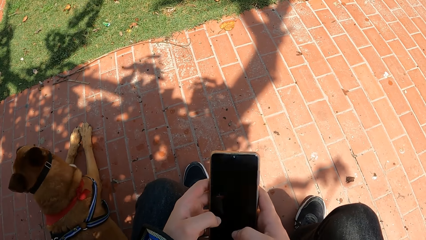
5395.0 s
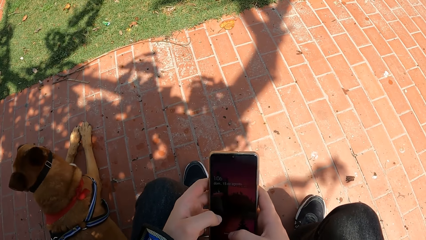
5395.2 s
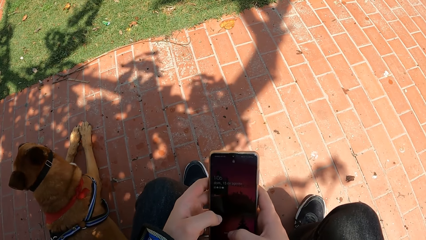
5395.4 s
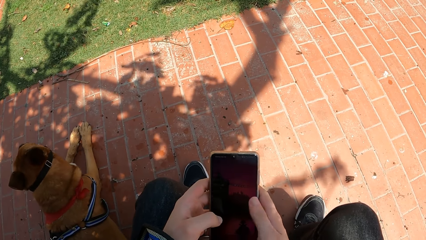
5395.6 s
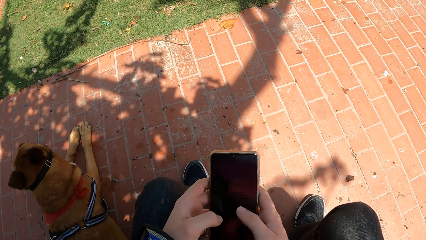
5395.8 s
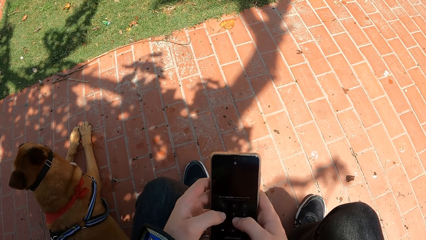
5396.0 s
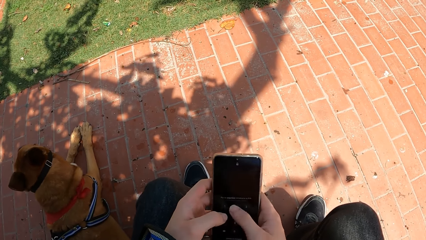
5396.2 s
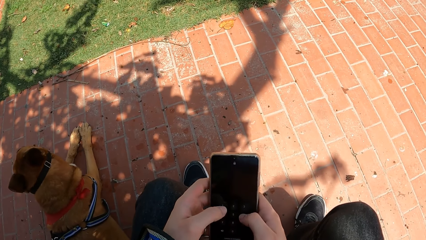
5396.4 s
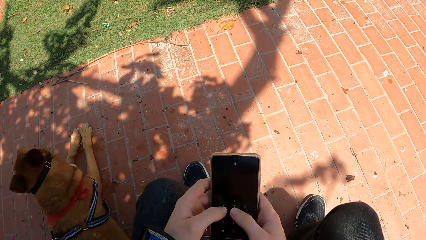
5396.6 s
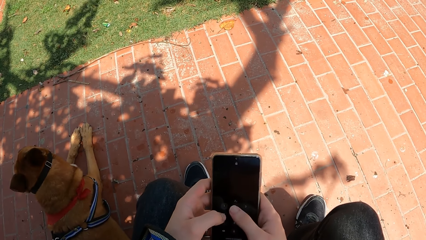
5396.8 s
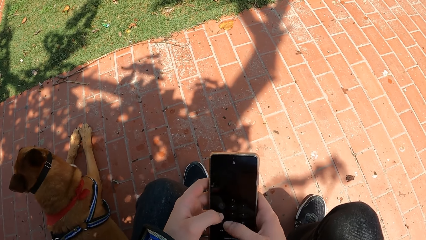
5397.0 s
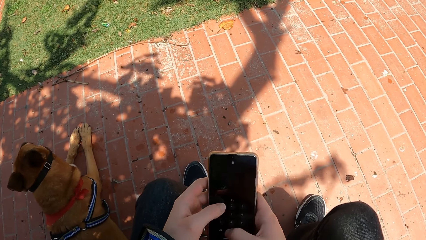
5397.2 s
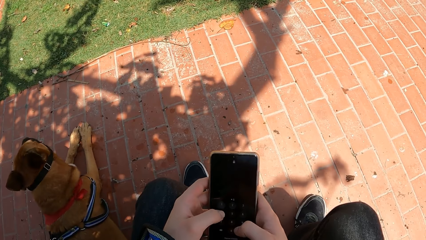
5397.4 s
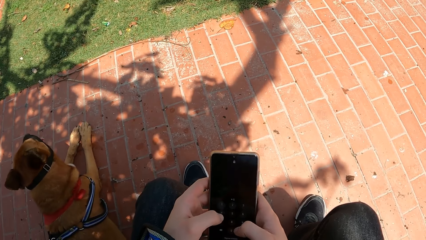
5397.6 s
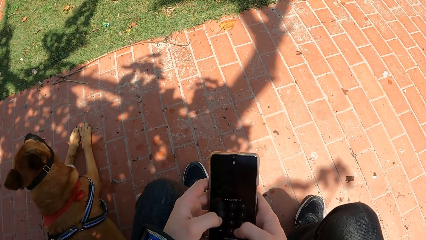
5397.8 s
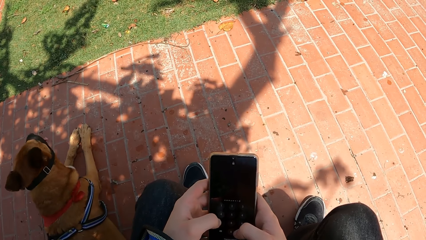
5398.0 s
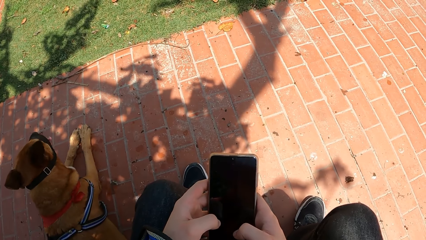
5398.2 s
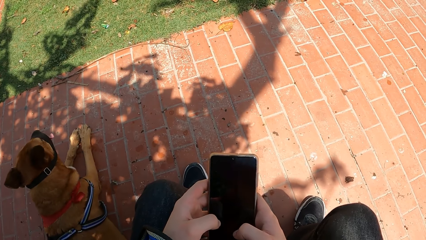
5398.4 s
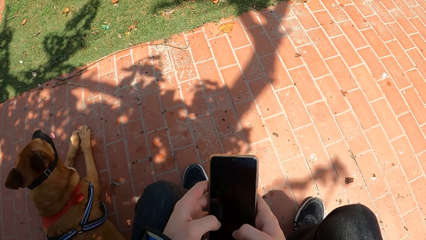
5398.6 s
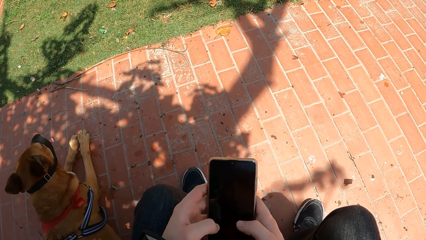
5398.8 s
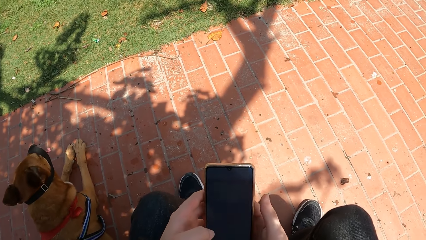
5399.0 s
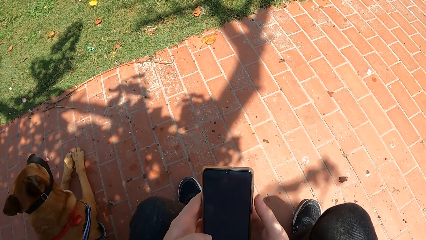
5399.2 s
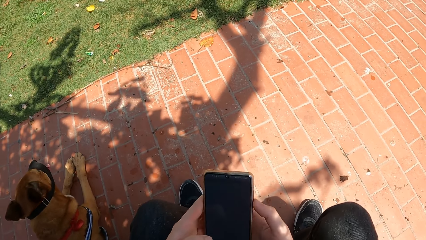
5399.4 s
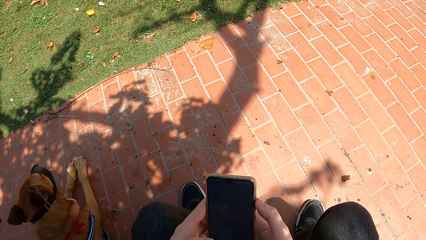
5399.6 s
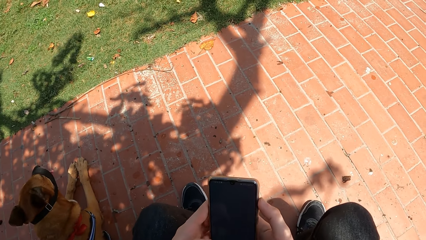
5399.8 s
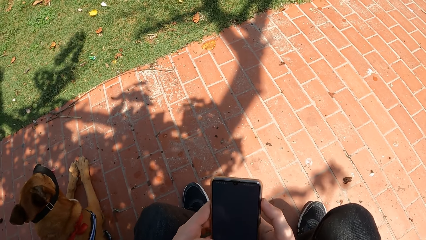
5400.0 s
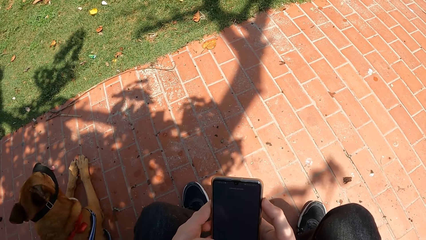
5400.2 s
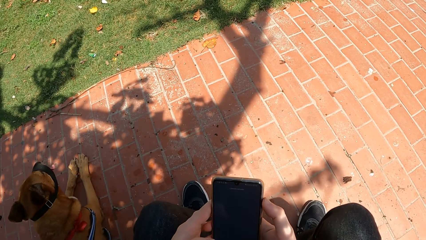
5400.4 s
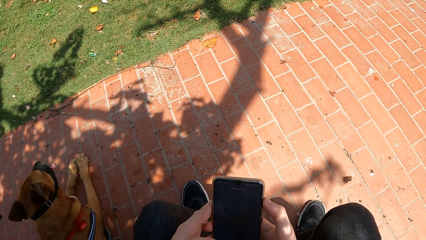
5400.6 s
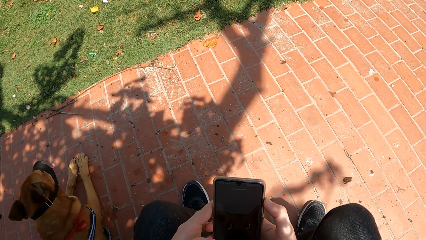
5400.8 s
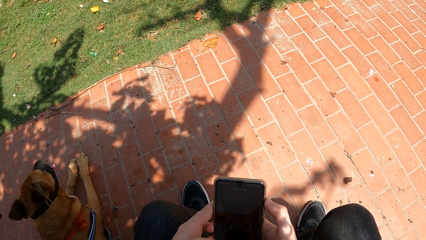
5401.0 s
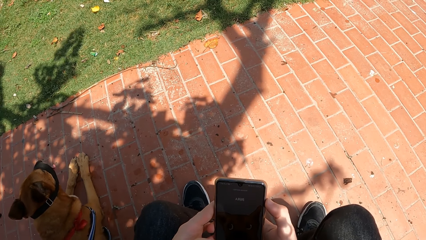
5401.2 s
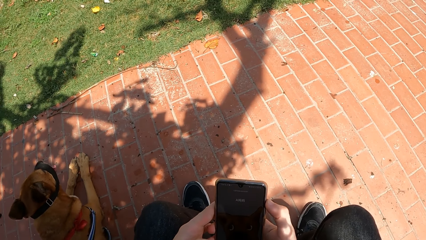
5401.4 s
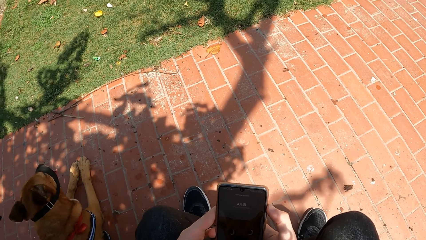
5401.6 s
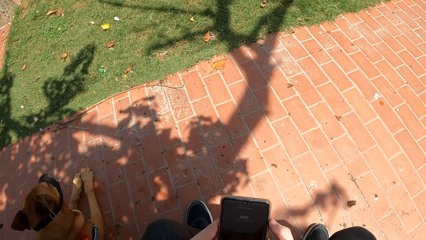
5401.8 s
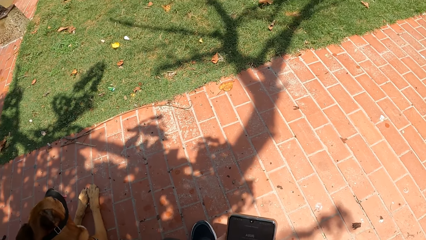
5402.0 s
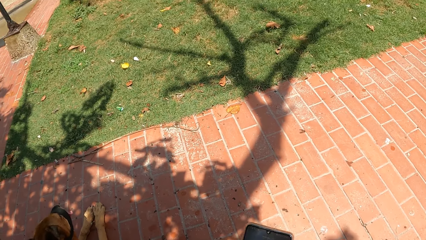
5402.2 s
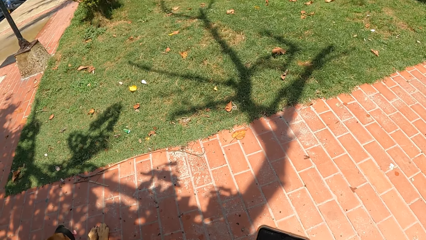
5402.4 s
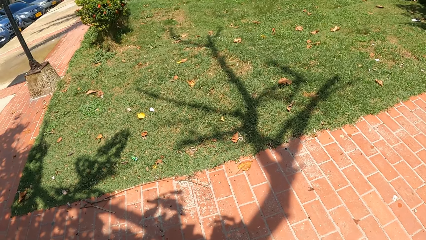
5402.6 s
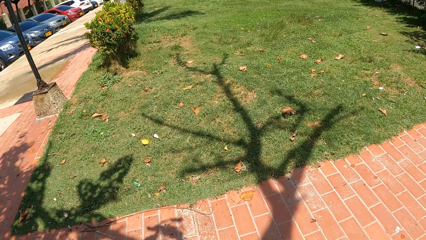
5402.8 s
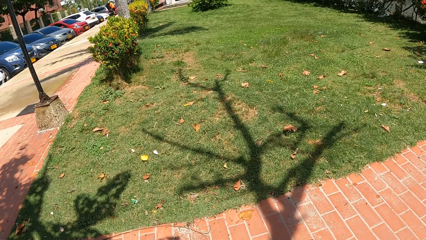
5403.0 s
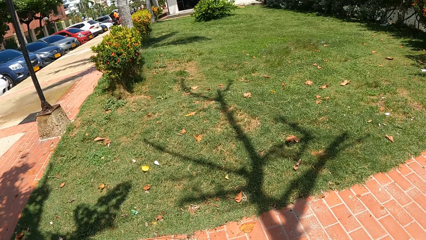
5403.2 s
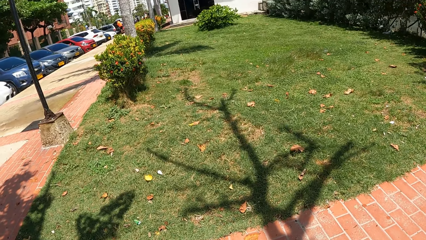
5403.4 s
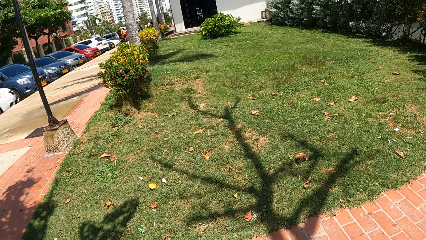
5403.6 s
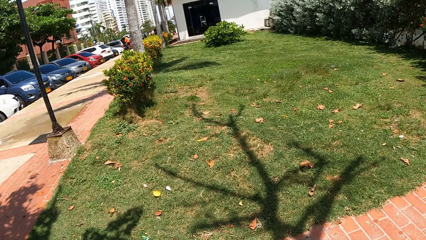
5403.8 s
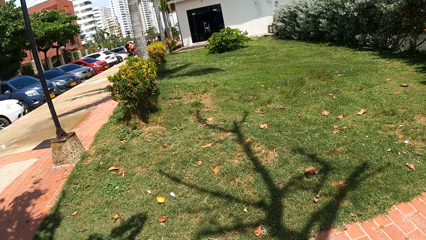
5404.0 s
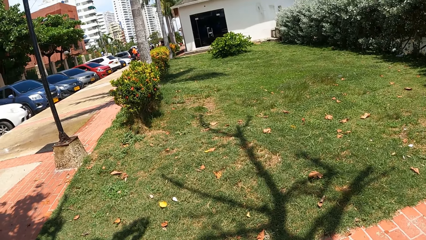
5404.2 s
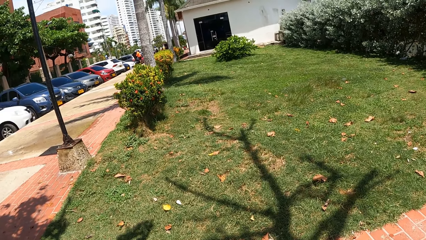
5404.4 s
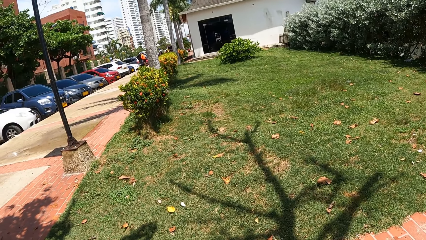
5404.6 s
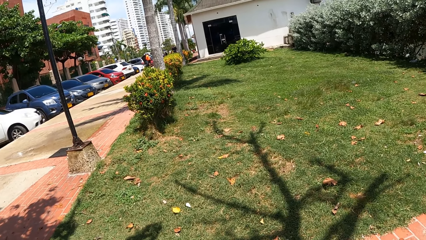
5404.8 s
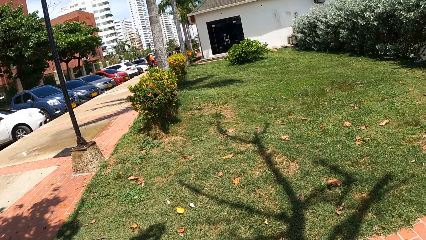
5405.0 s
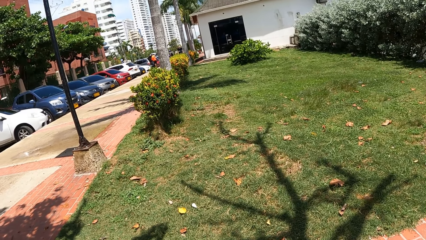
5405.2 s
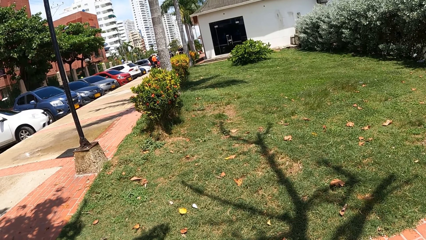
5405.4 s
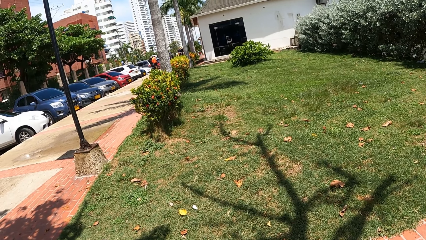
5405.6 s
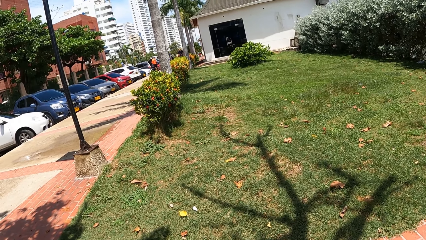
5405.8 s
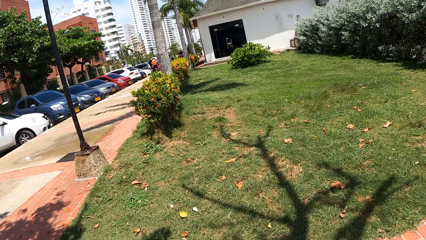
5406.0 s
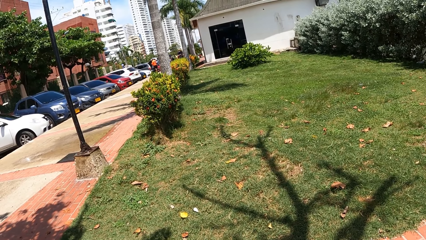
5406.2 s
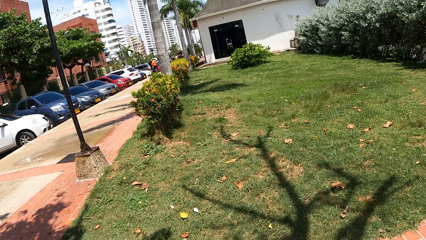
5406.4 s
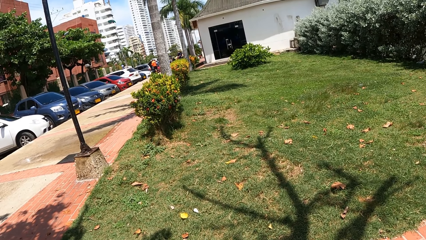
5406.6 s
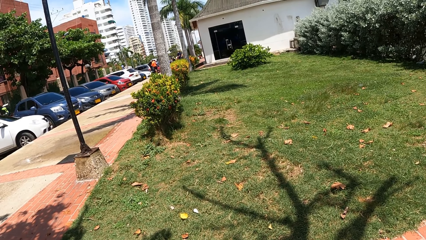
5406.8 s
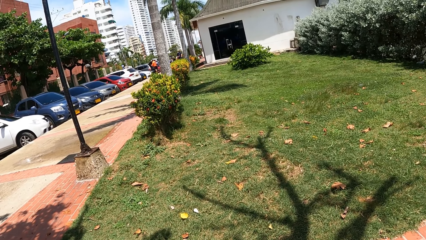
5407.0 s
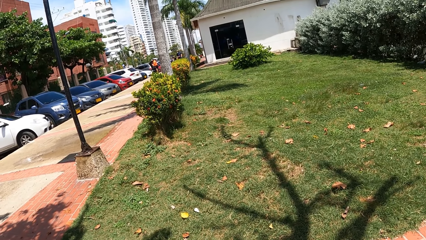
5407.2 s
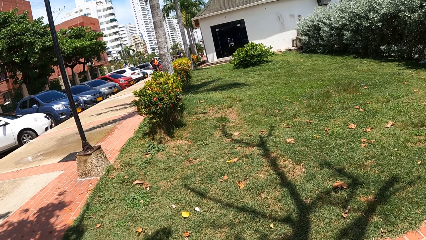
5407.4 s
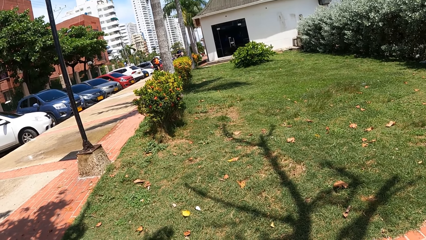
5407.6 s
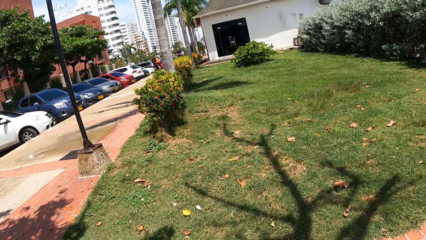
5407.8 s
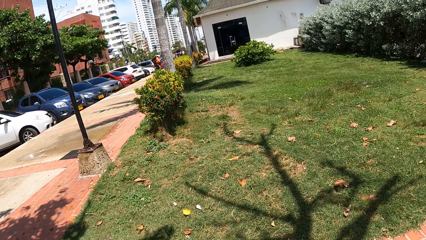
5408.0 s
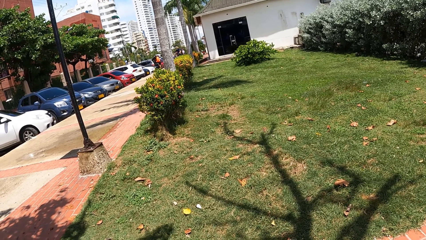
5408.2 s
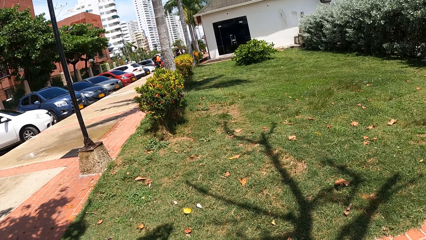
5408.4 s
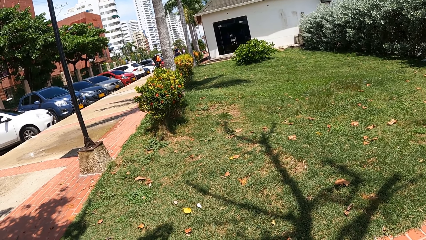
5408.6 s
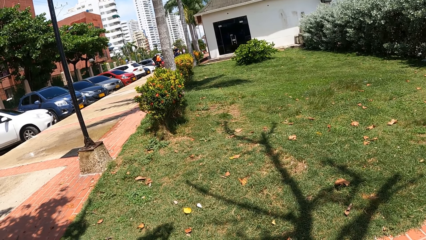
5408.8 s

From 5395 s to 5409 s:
The camera wearer looks around. They look at the house.

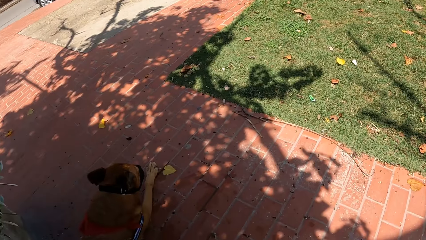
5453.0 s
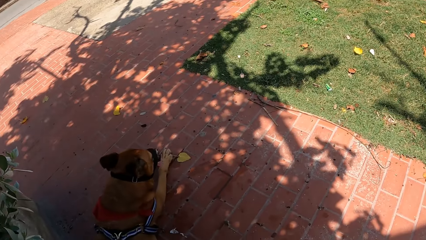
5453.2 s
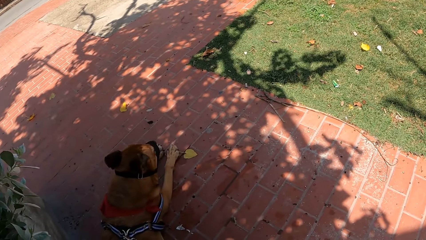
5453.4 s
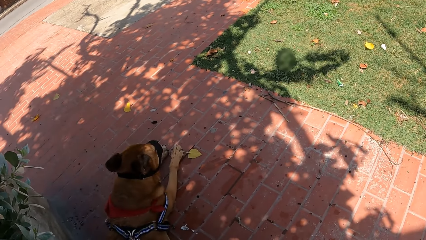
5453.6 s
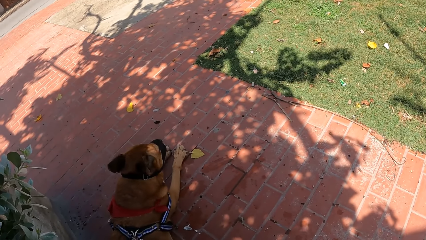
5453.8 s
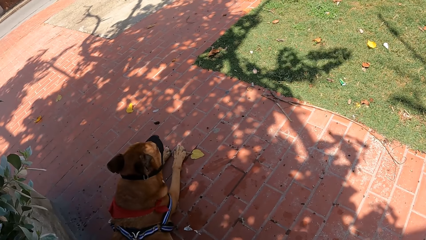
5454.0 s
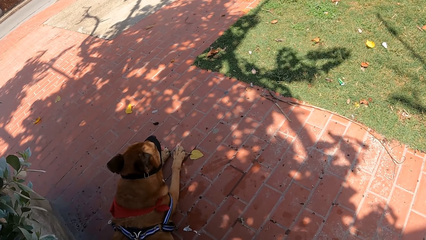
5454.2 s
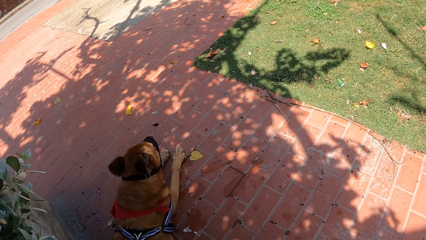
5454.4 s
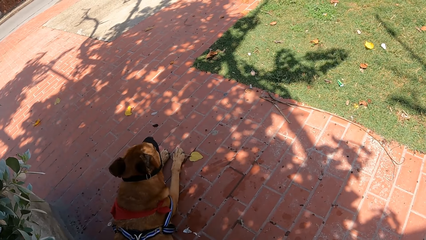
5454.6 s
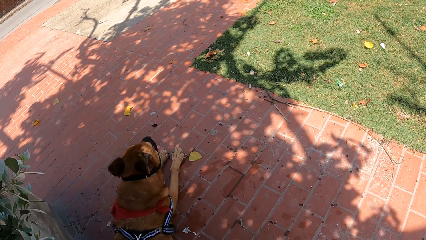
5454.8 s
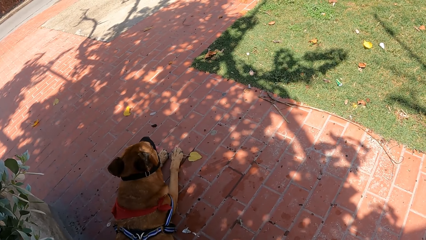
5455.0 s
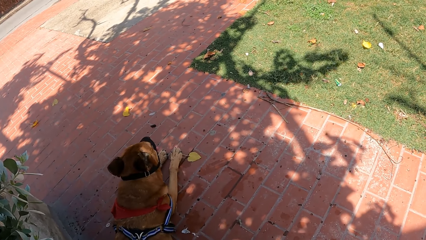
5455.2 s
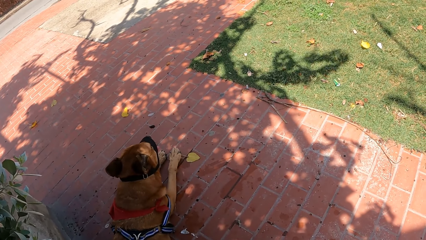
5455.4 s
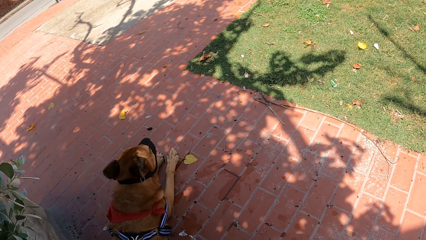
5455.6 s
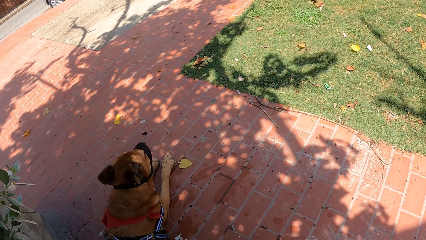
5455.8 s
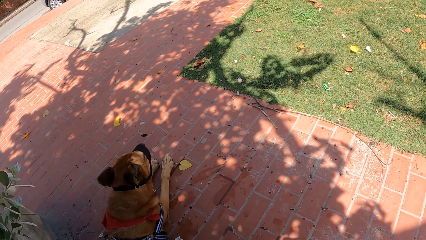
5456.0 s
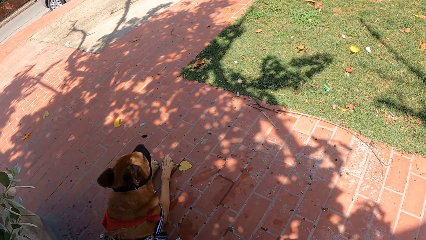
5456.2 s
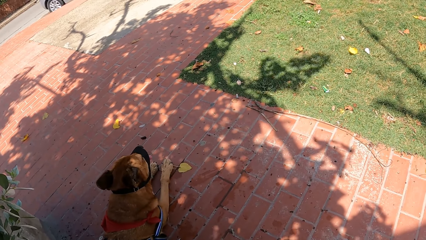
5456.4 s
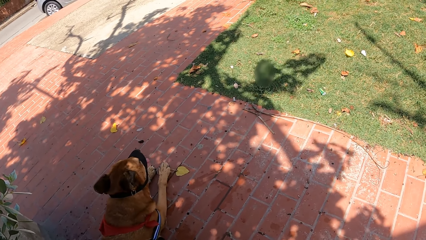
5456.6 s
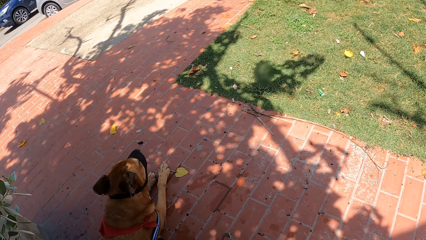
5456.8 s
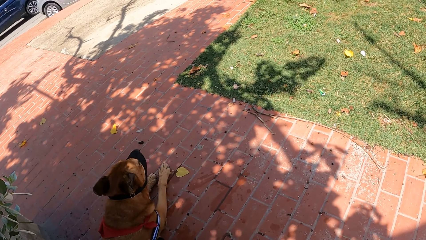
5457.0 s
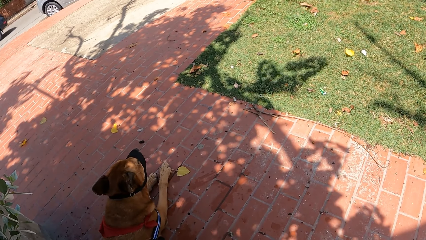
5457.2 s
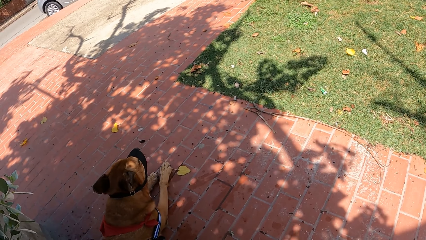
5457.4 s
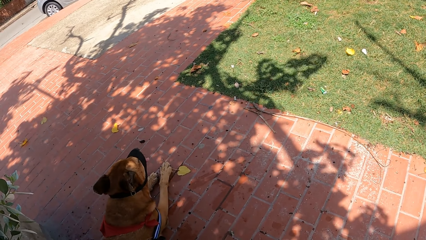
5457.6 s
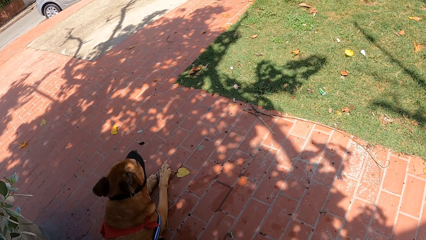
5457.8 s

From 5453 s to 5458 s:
The camera wearer looks at the dog.
